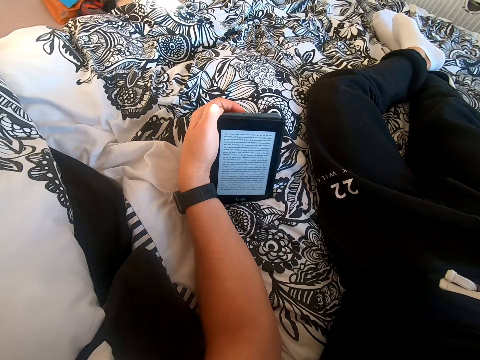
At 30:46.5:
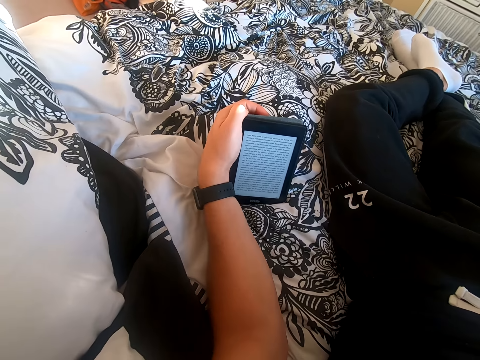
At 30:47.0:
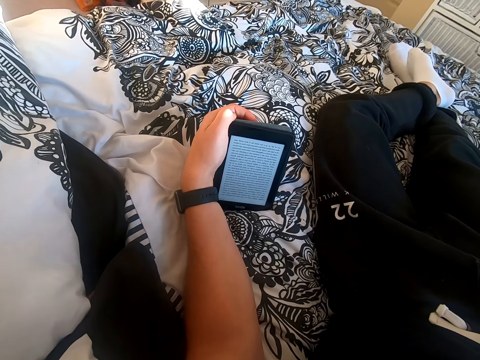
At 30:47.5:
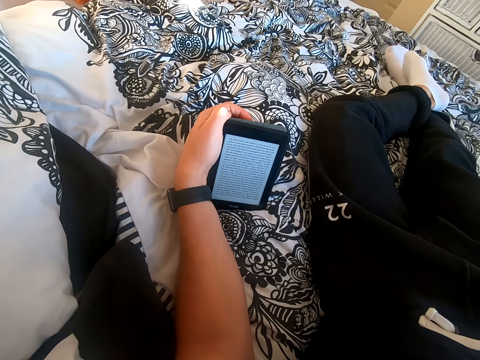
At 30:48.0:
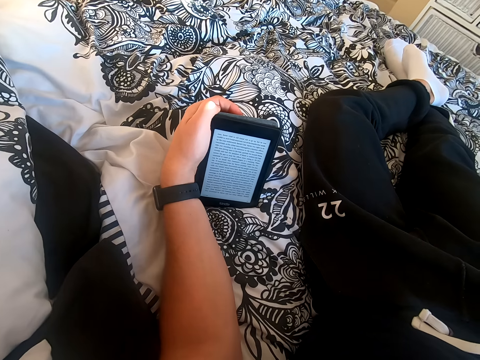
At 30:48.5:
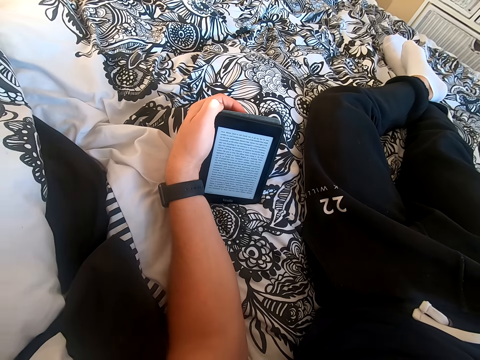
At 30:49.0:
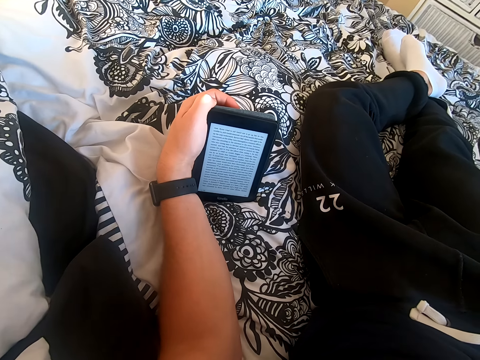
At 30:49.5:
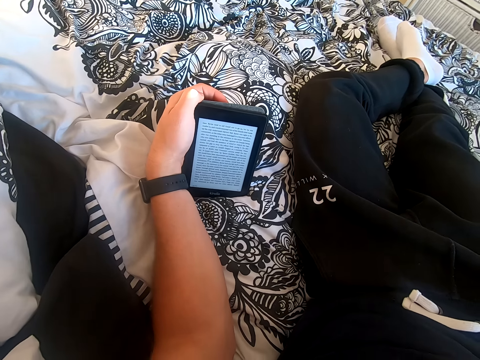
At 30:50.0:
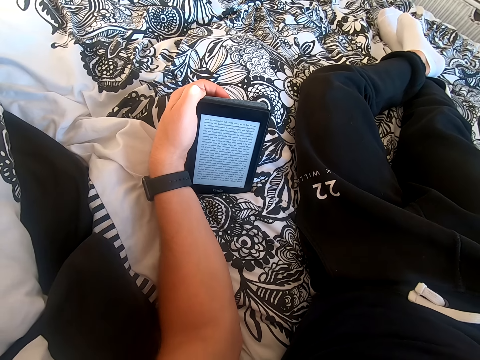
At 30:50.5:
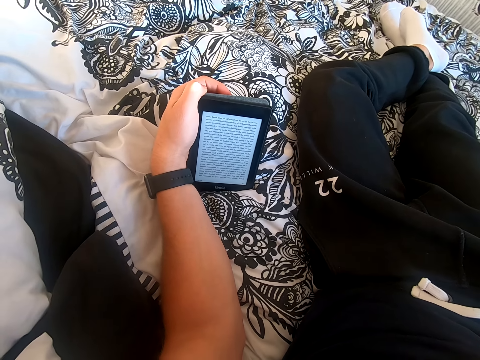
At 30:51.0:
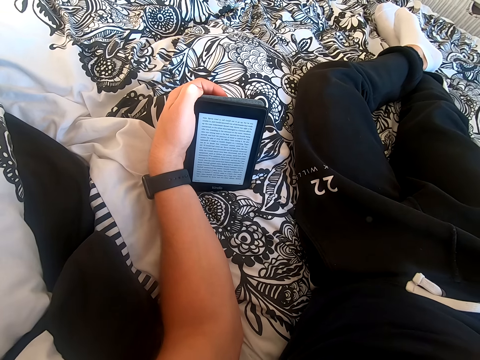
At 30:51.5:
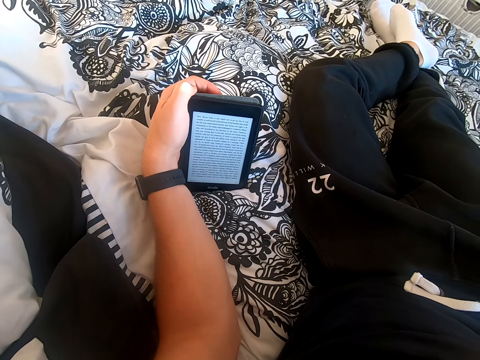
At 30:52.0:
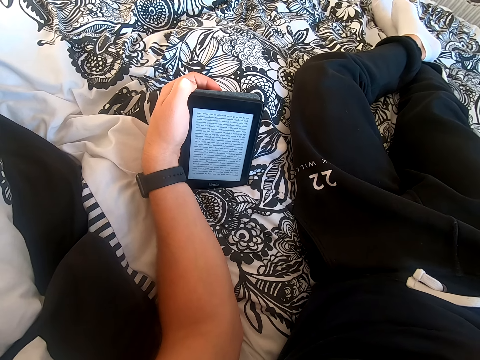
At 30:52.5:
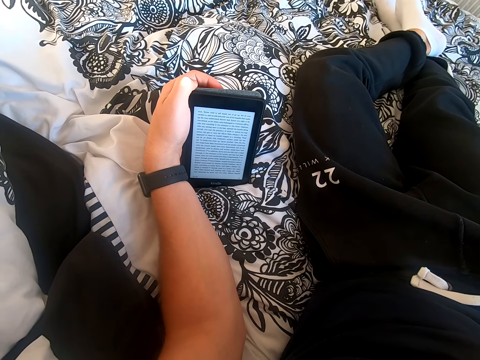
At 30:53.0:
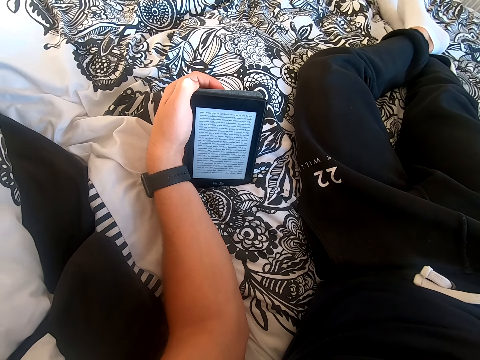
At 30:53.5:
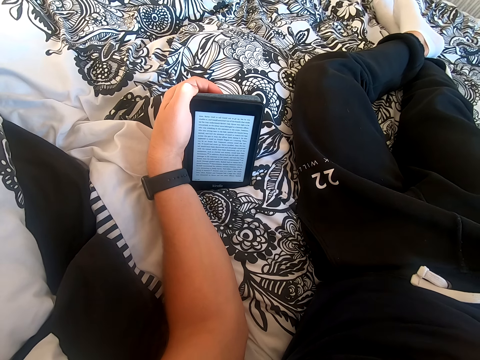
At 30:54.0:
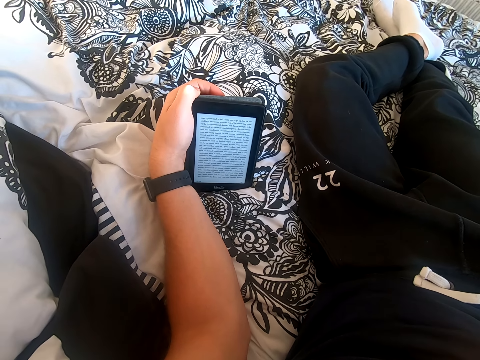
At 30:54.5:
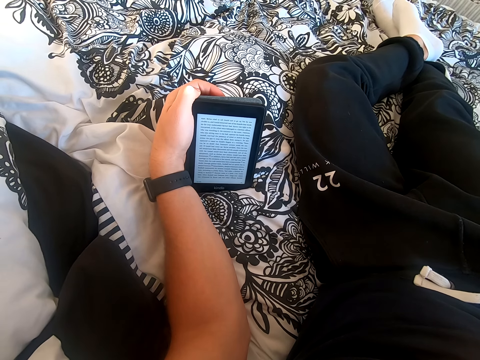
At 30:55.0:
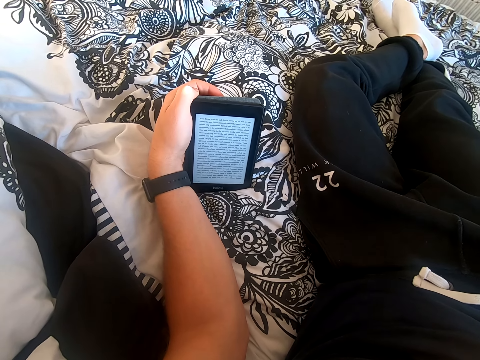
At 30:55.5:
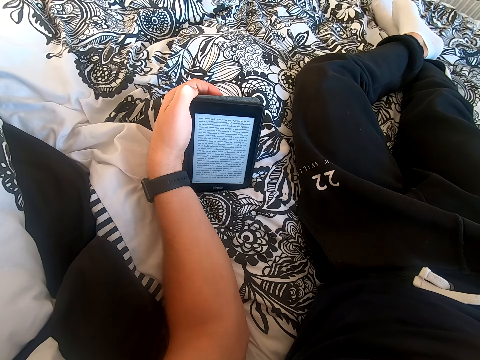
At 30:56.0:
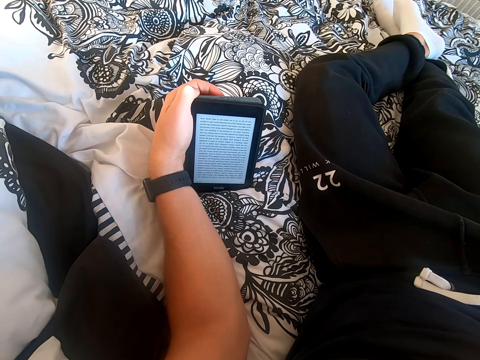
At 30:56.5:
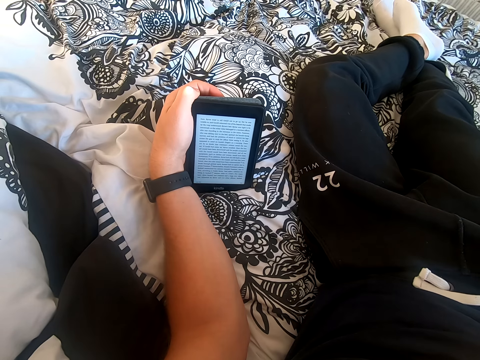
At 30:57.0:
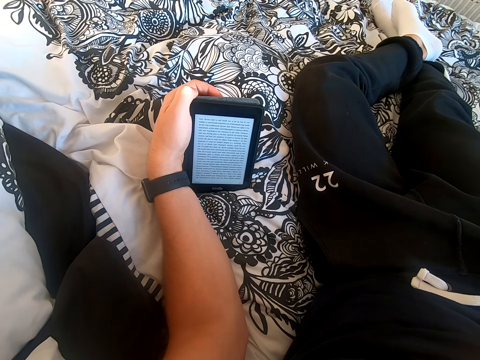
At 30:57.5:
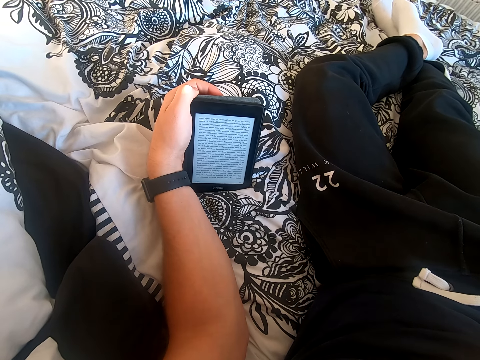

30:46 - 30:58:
The camera wearer touches his face. He reads the book on the tablet.

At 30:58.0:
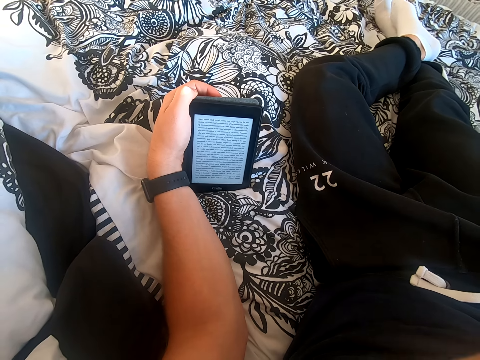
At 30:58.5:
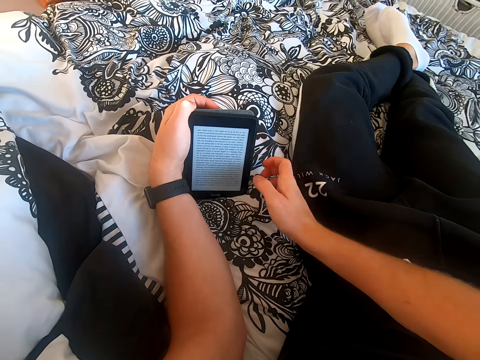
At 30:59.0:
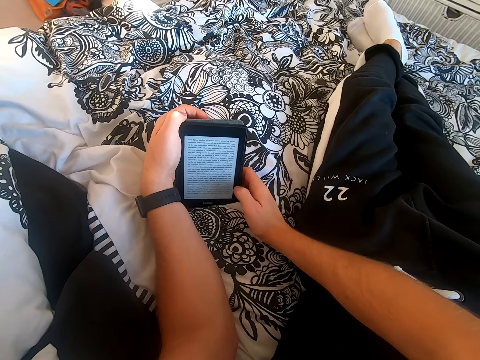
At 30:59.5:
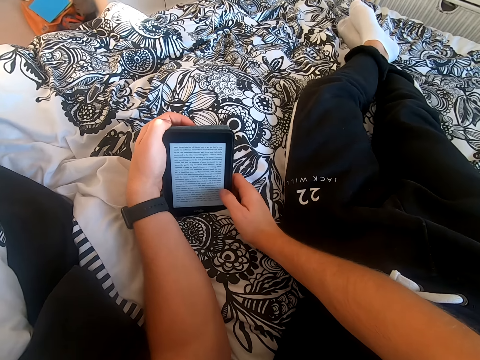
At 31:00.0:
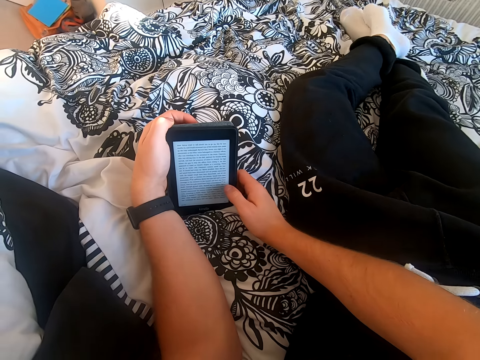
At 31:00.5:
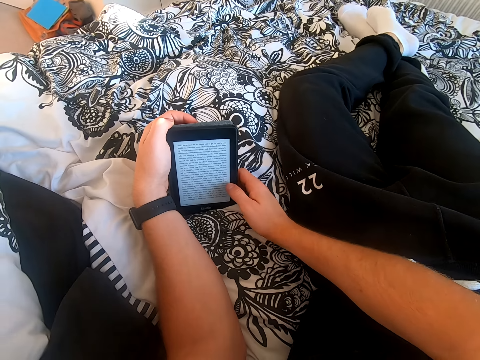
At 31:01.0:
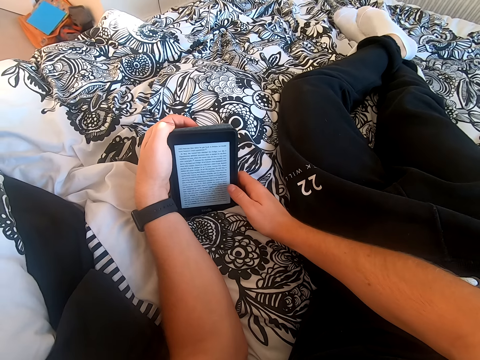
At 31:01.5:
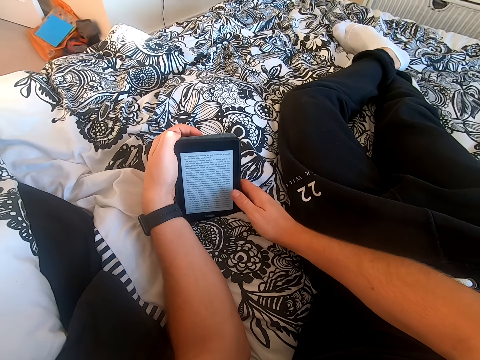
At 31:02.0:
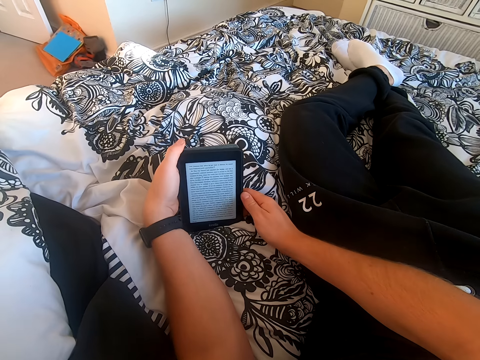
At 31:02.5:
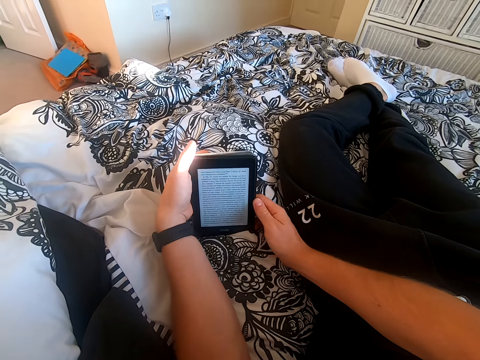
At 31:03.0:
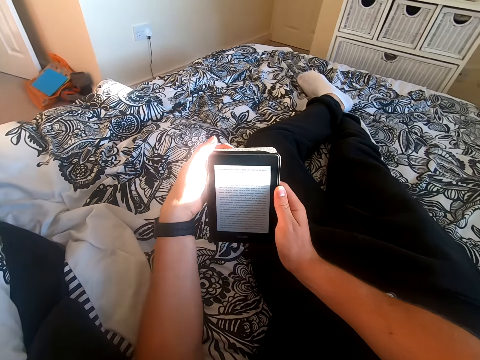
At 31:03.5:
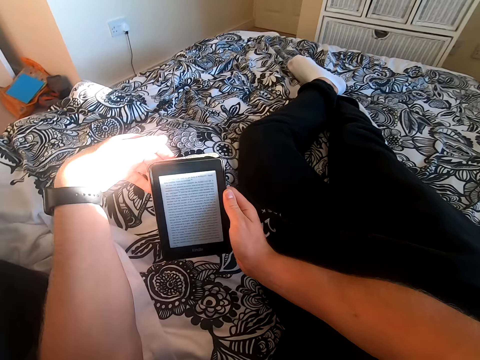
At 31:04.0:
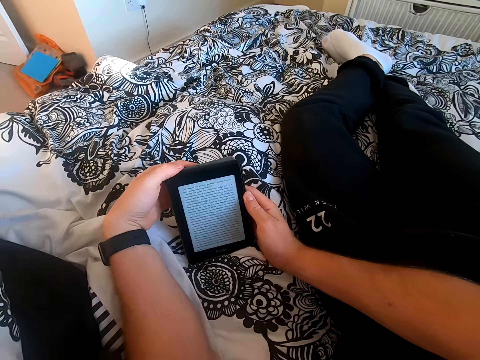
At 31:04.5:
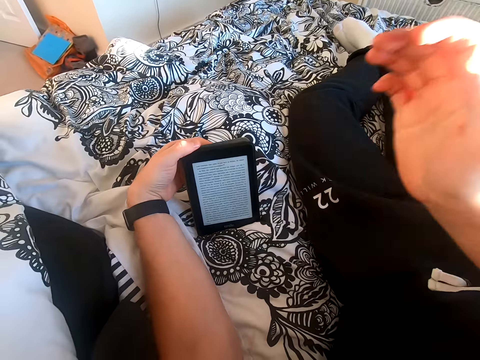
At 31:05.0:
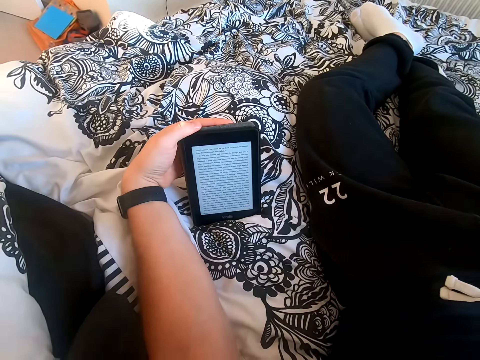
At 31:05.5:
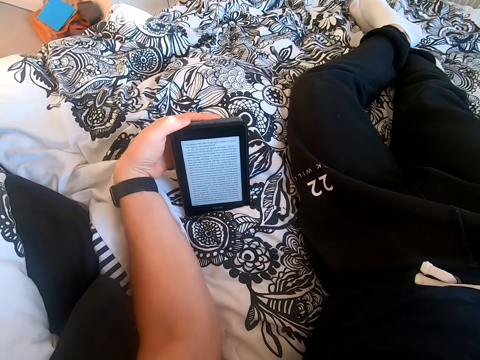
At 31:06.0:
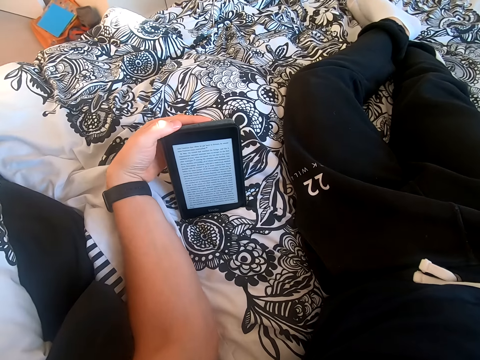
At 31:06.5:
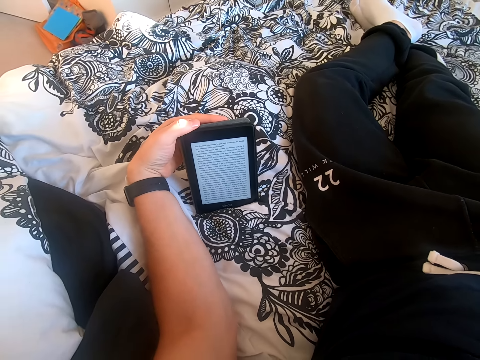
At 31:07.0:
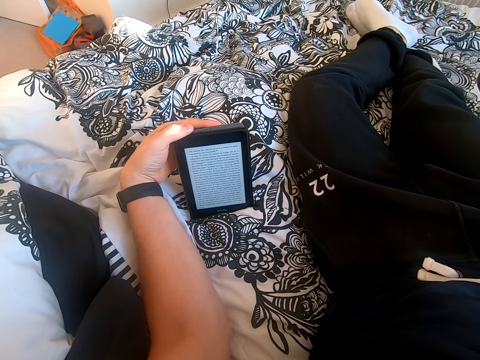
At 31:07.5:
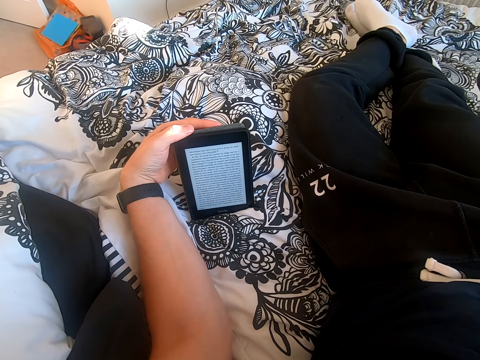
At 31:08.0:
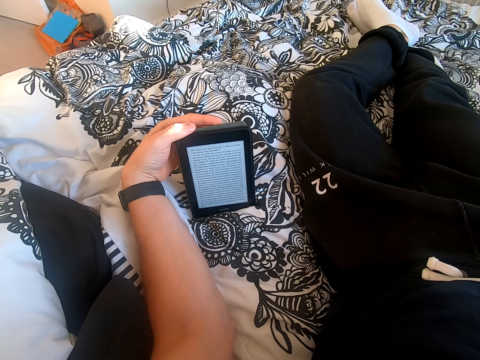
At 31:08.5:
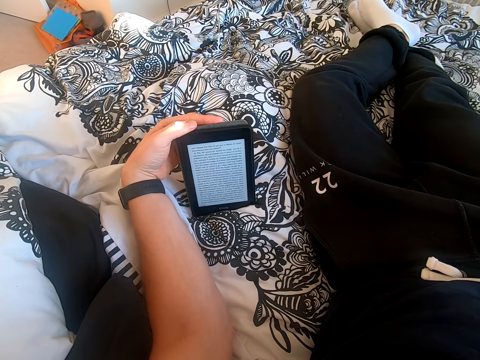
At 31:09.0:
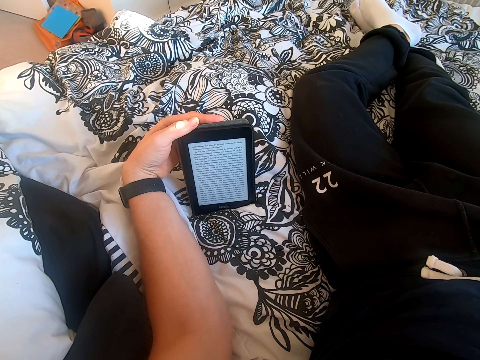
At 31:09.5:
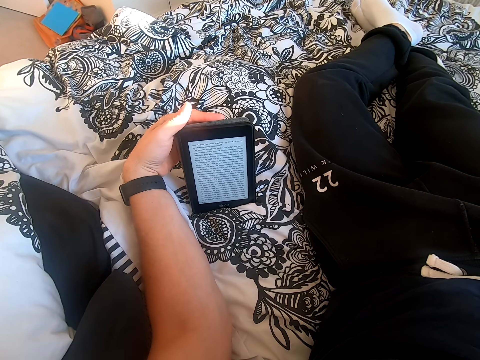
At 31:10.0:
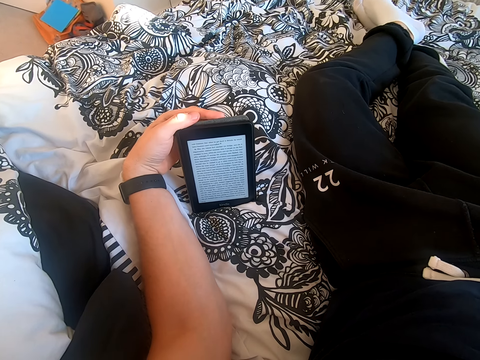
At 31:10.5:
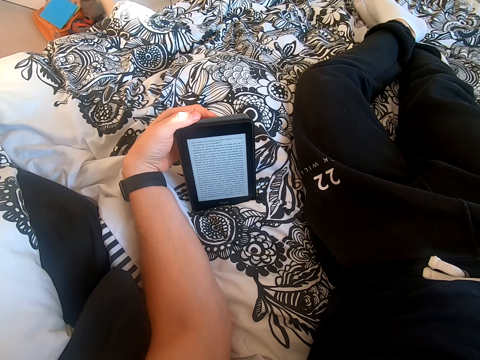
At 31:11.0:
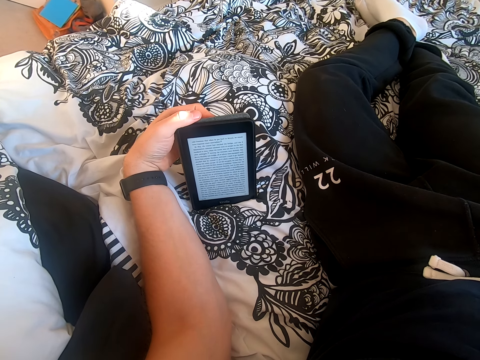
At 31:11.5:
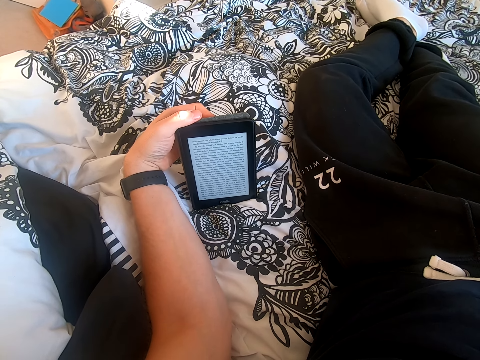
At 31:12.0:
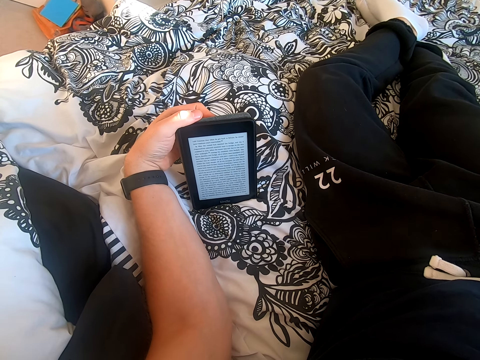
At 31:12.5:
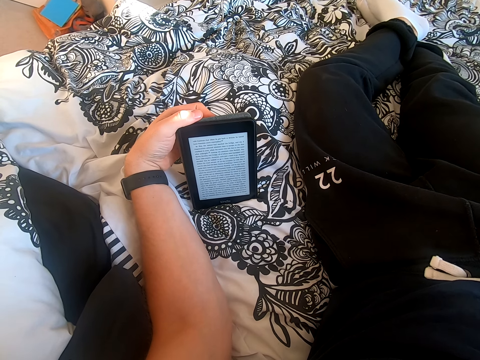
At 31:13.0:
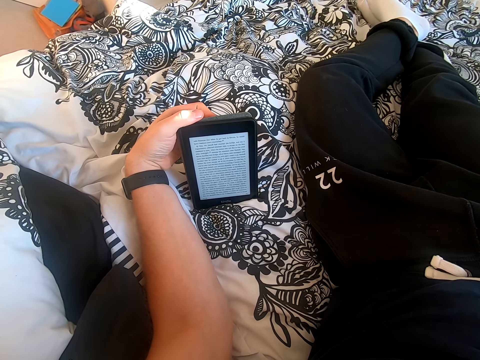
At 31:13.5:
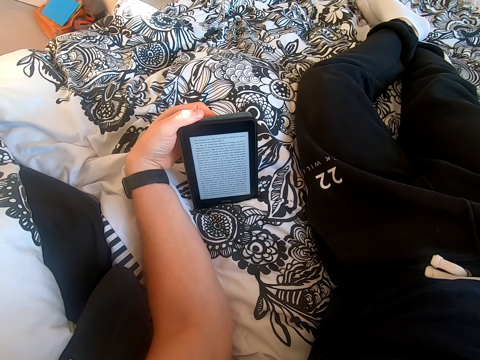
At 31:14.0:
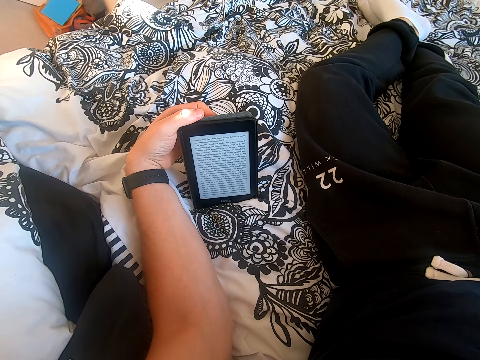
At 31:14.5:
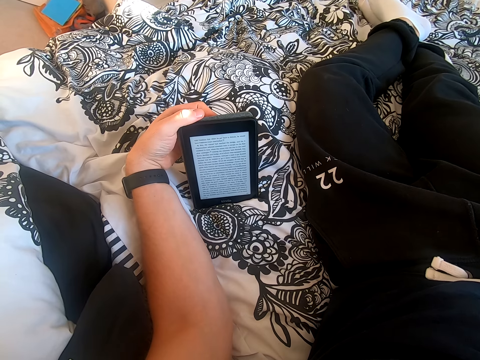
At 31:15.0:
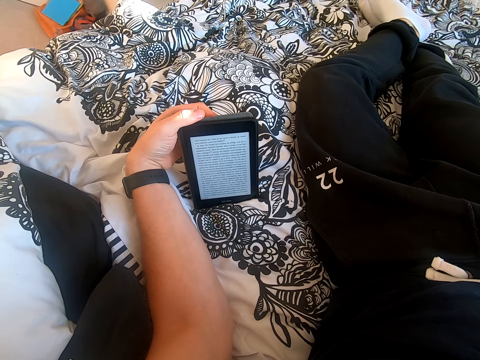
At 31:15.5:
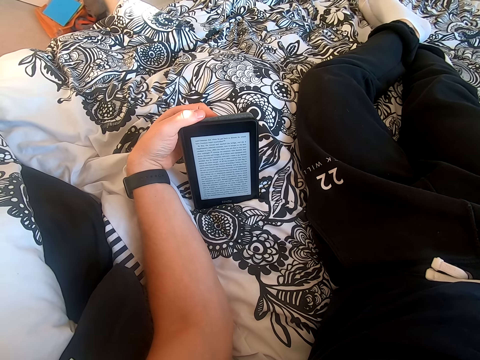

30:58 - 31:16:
The camera wearer scrolls the phone. He holds the tablet with his right hand. He reads the book on the tablet. He lifts the tablet from a bed and places the tablet on the bed. He lifts his right hand. He reads on the tablet.
